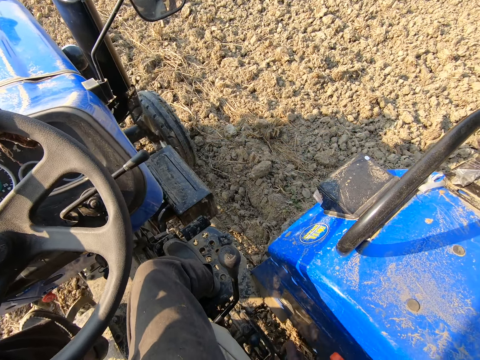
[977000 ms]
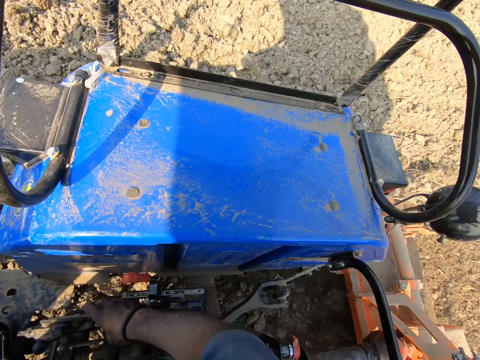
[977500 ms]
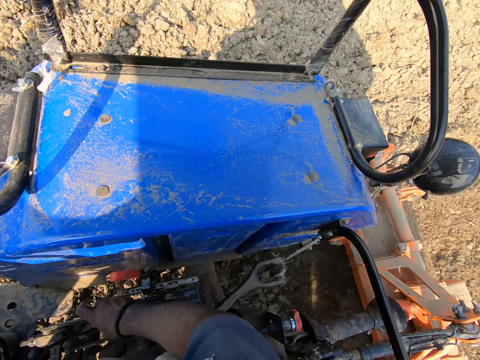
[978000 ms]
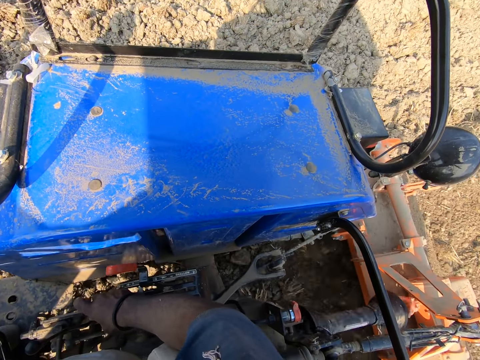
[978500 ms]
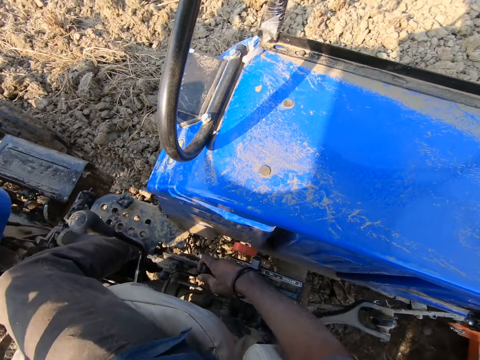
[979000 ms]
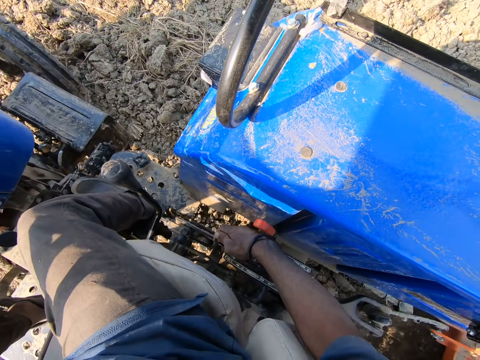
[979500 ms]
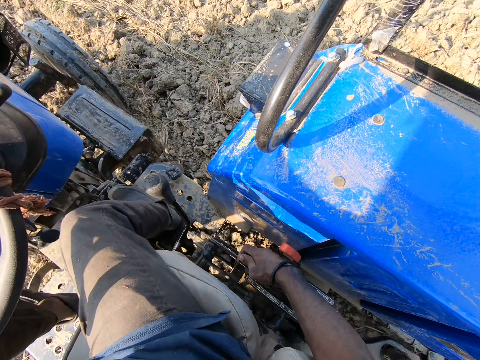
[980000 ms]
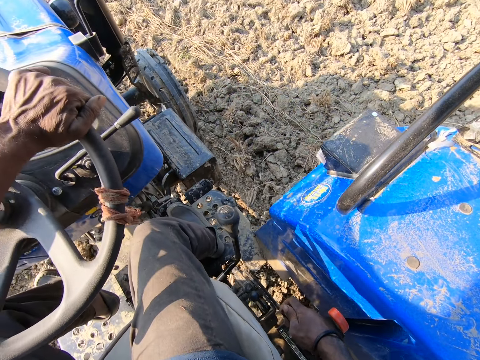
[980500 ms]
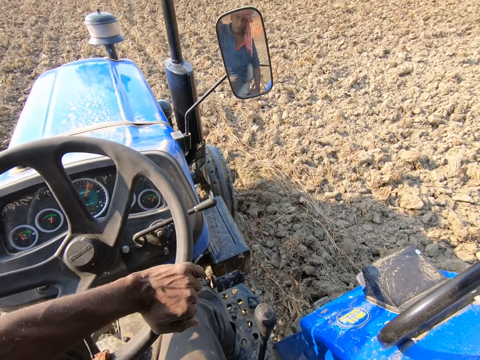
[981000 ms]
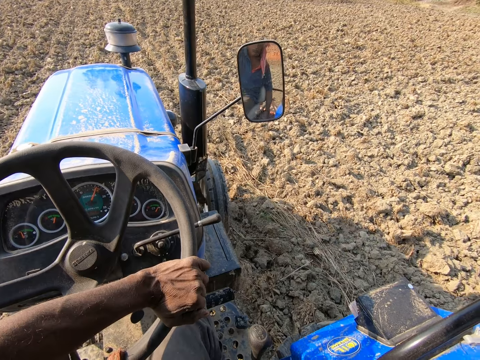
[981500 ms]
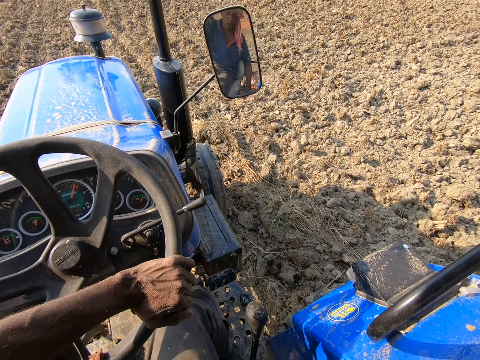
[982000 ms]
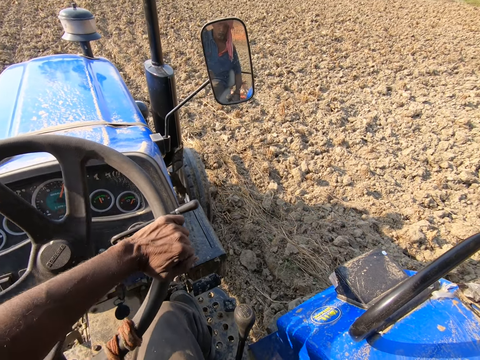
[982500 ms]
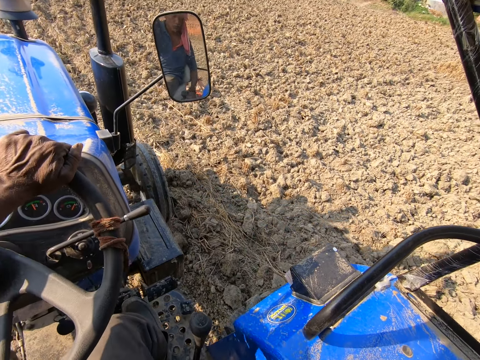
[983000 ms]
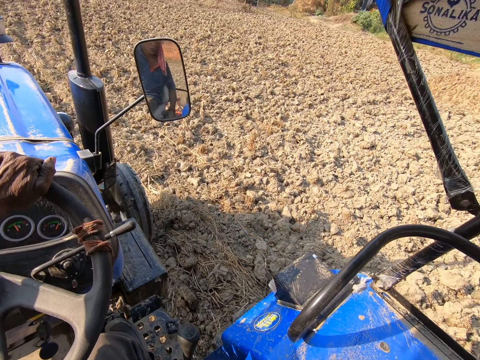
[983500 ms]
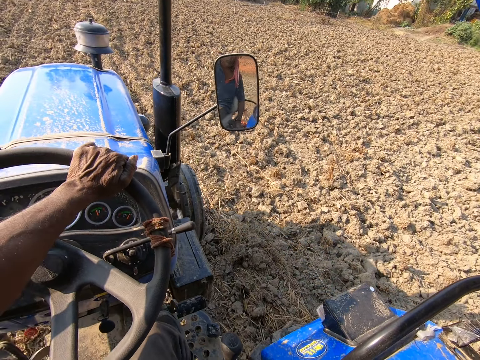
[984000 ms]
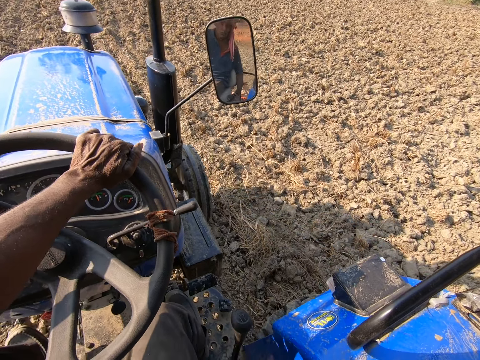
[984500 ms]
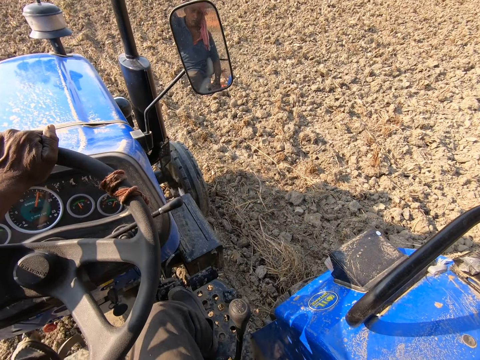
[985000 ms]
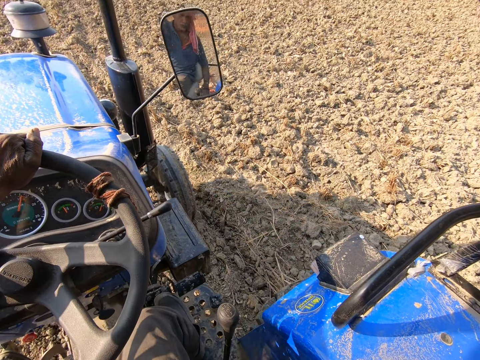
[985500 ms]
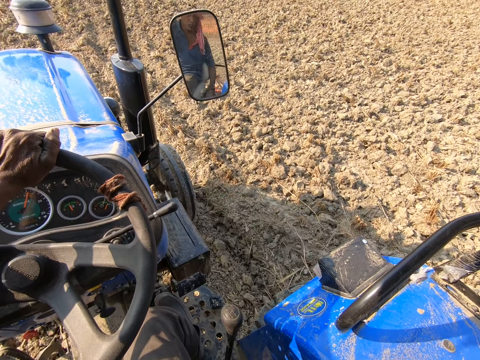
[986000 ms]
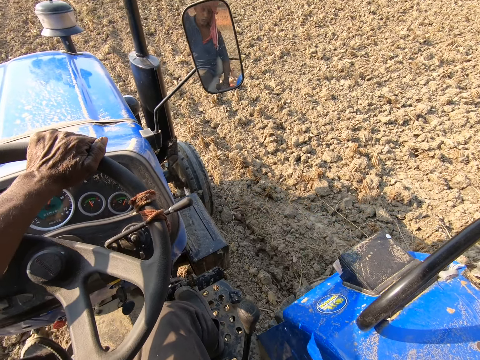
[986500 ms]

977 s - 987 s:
The camera wearer looks at the tractor. They hold a gear. They control the tractor.

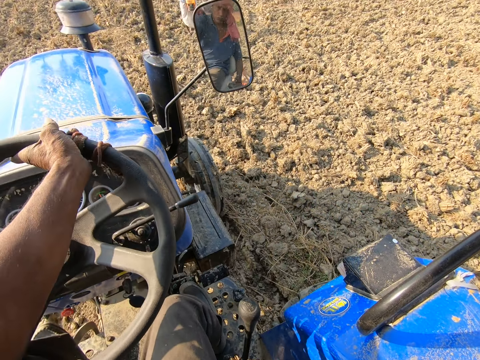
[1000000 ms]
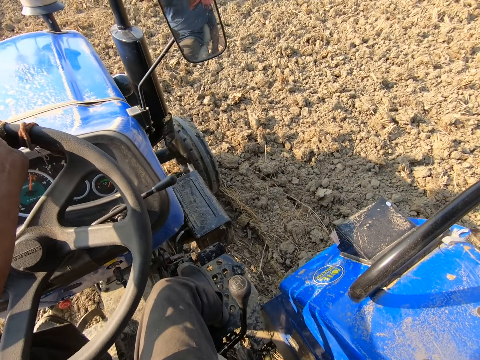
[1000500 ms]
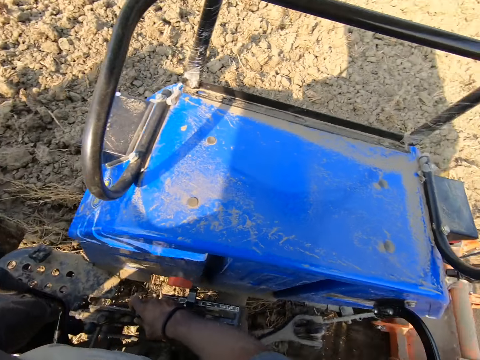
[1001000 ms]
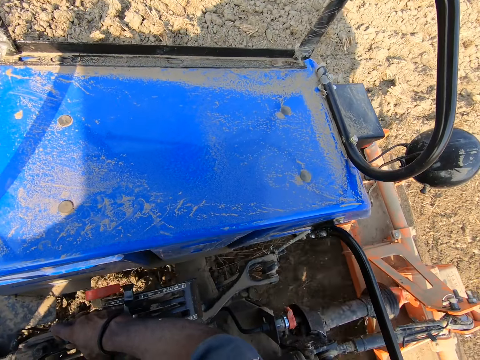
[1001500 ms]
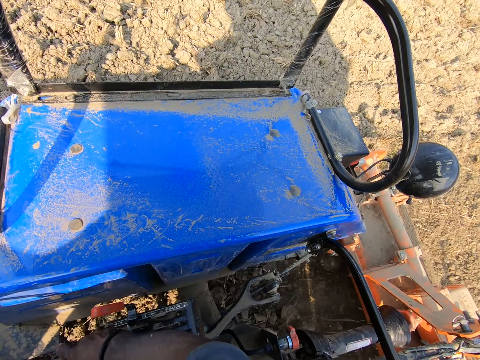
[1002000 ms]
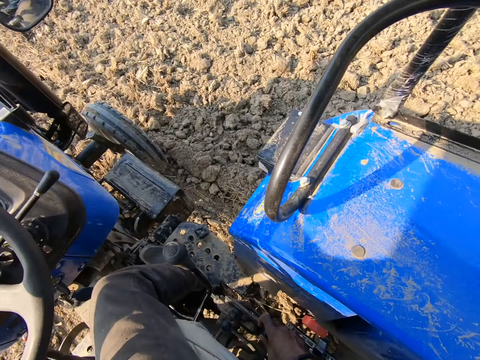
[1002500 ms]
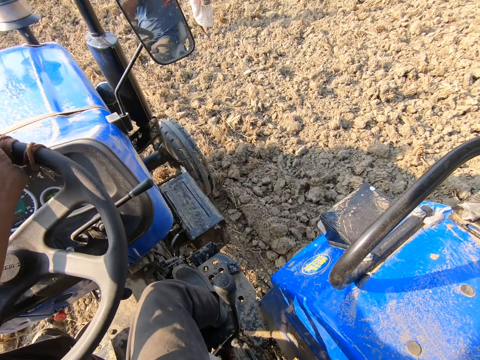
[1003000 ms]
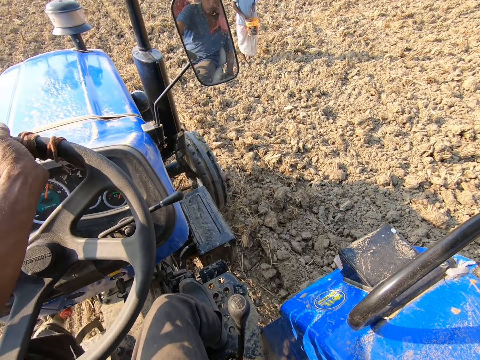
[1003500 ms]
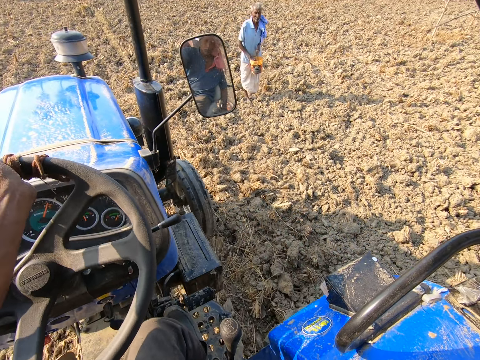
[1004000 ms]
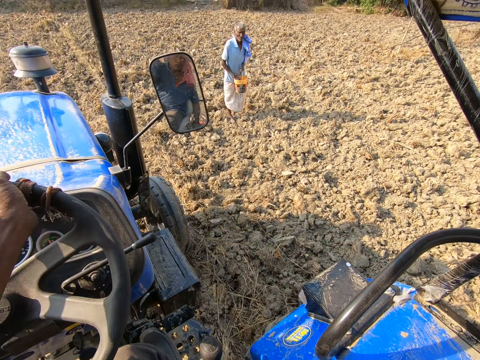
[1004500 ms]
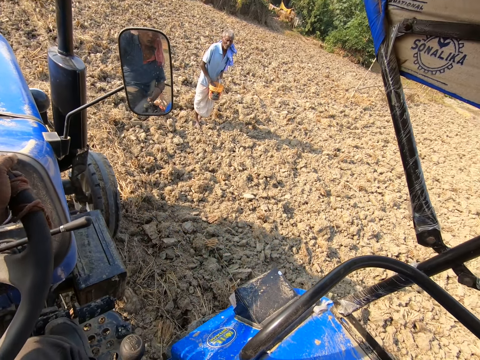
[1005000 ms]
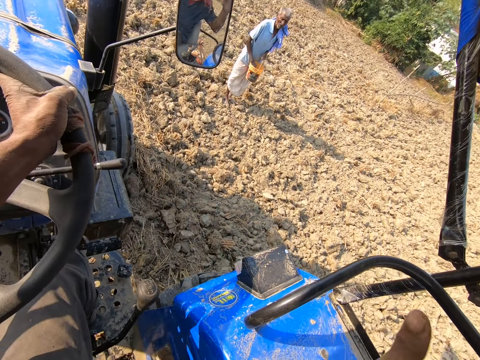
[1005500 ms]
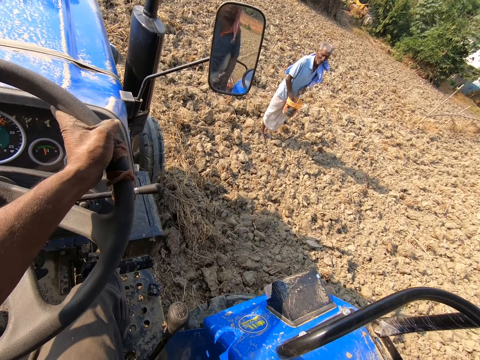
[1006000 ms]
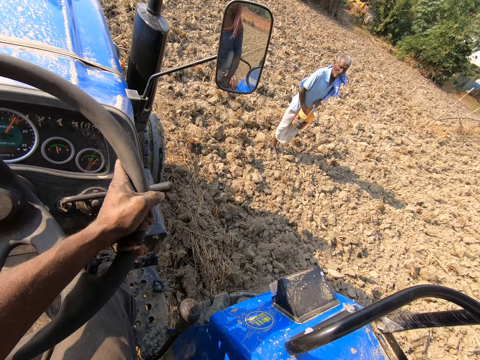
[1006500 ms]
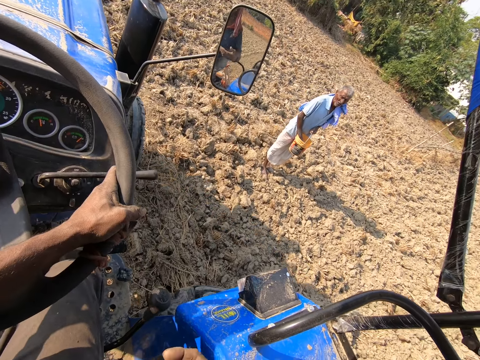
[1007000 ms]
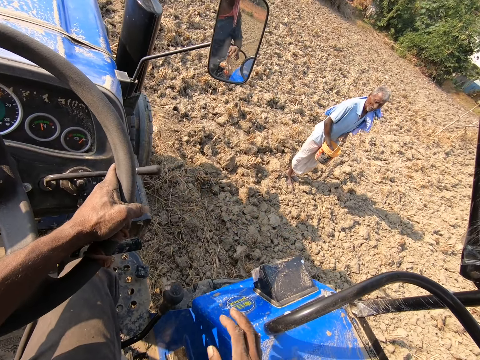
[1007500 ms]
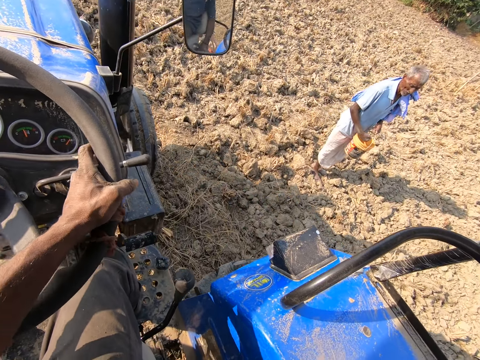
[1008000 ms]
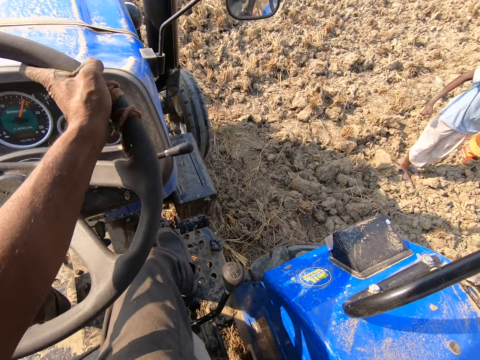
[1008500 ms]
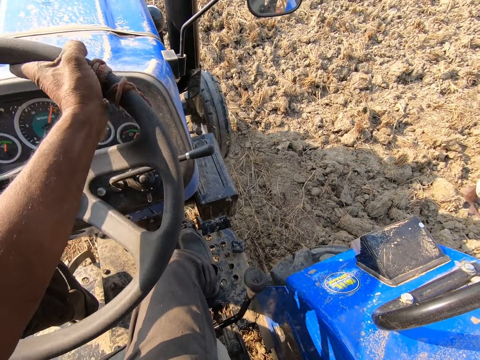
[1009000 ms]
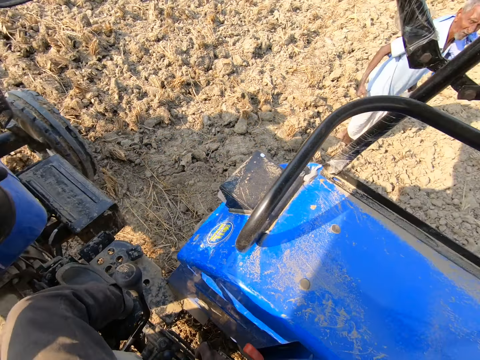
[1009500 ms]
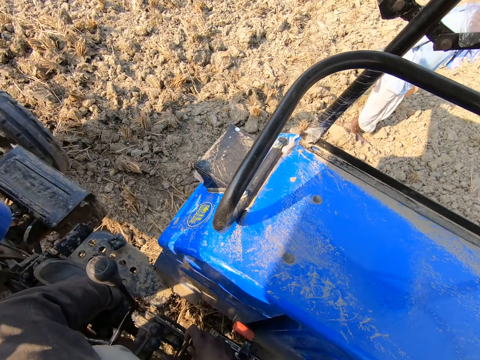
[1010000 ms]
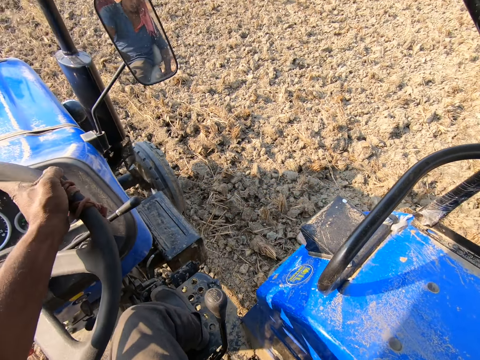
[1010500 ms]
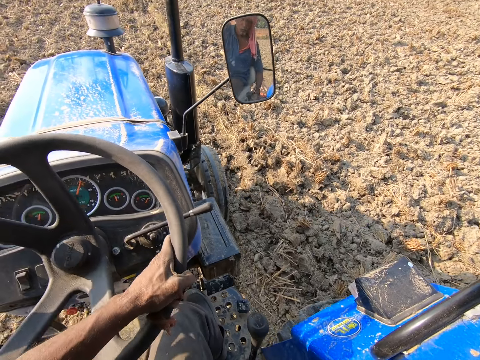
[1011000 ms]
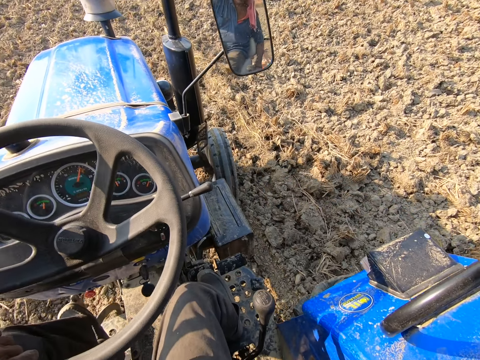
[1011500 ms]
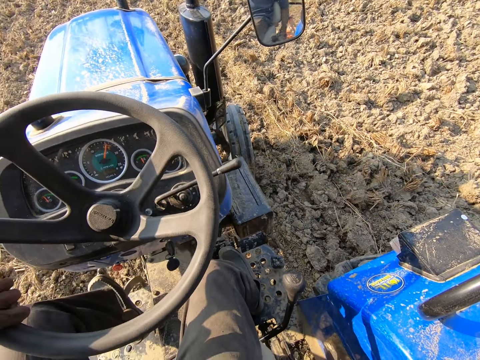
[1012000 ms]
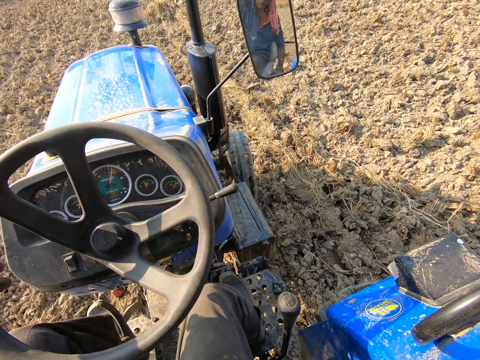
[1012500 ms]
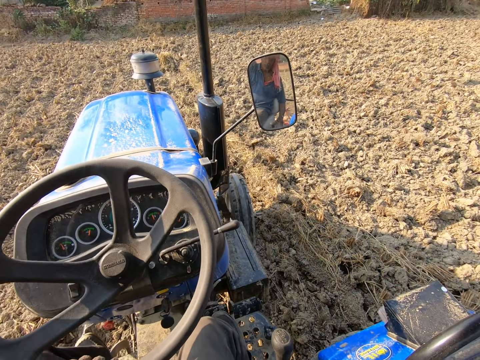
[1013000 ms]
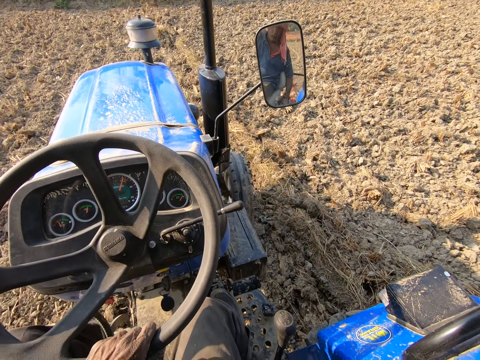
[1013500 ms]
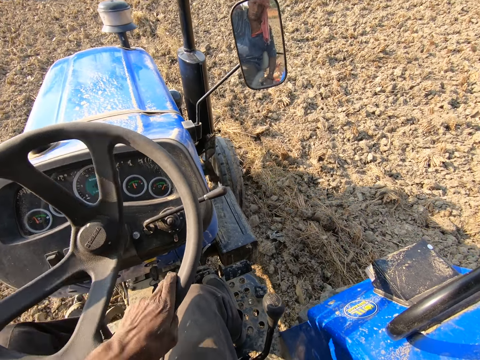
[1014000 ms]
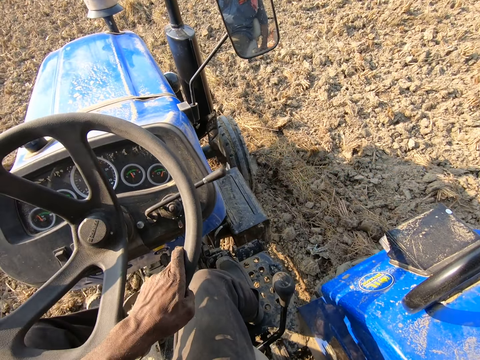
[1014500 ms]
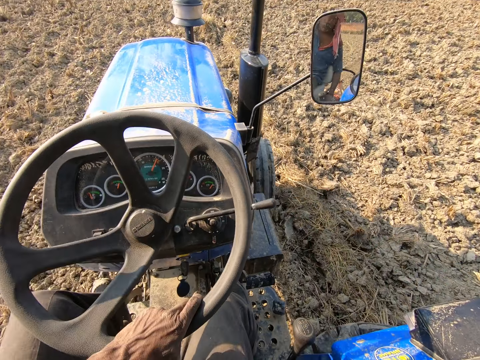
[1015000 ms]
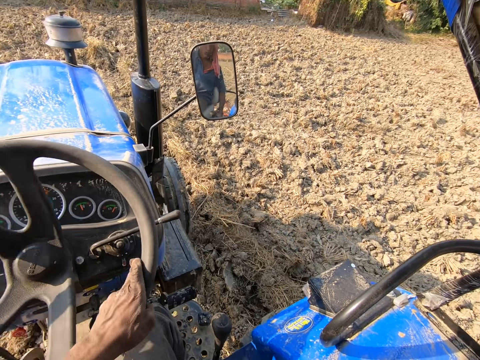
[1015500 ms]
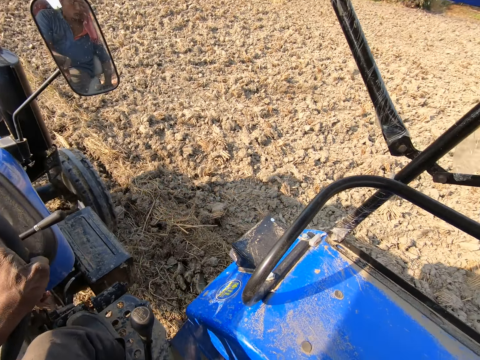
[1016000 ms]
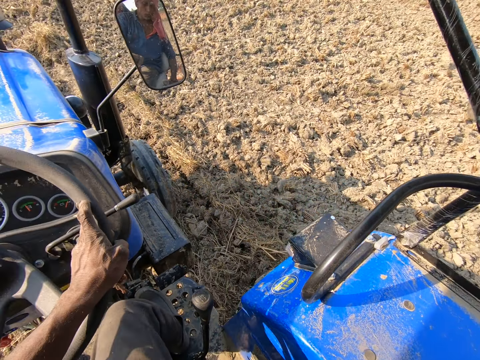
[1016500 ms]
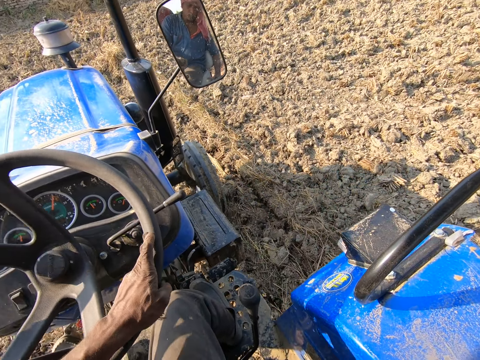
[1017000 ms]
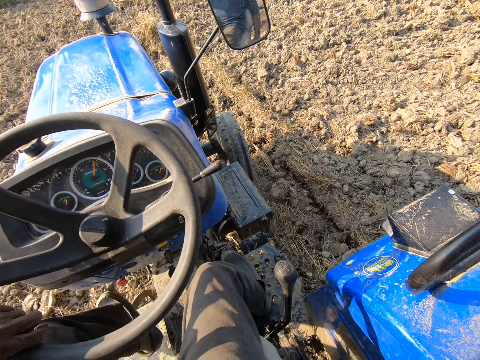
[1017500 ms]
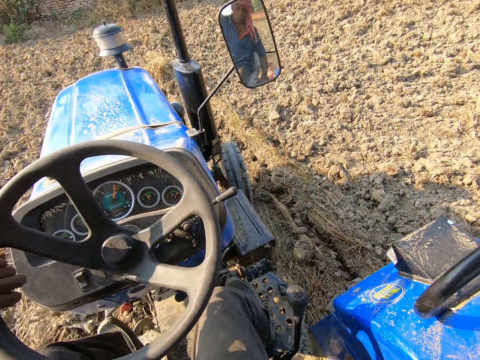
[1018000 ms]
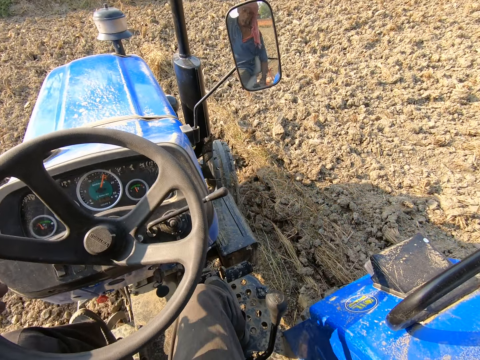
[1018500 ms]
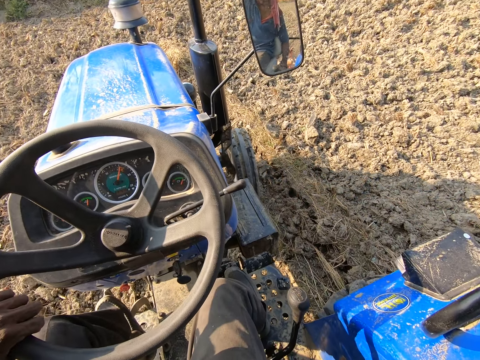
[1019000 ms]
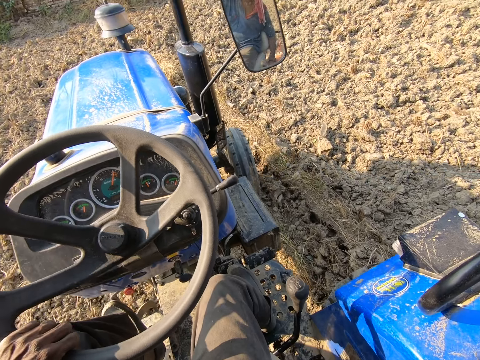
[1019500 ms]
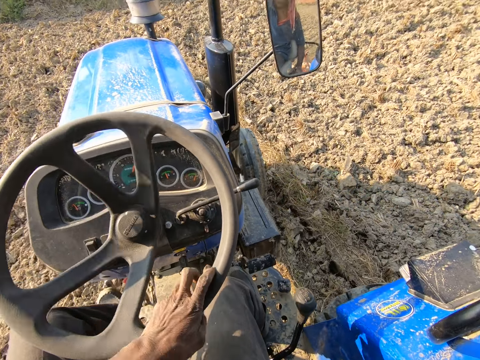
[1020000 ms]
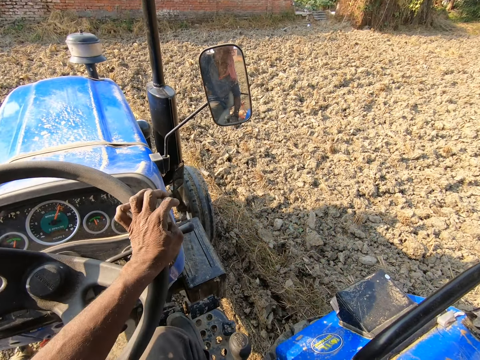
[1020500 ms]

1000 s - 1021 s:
The camera wearer looks at the tractor. They look forward. They drive the tractor past a woman. They look at the tractor. They look at the front. They control the tractor.
